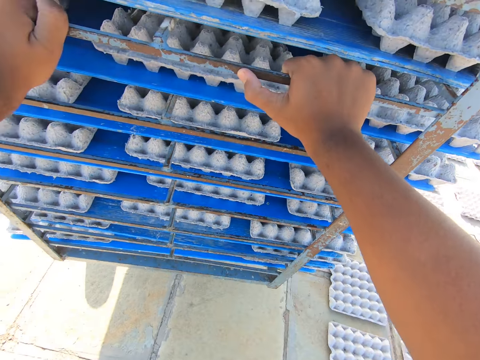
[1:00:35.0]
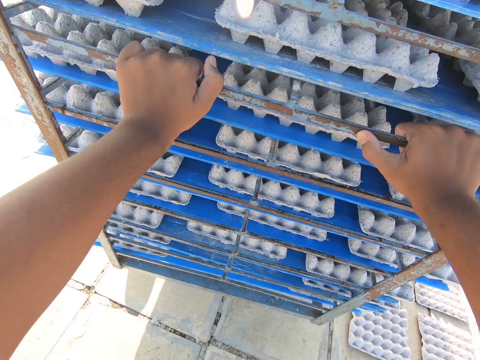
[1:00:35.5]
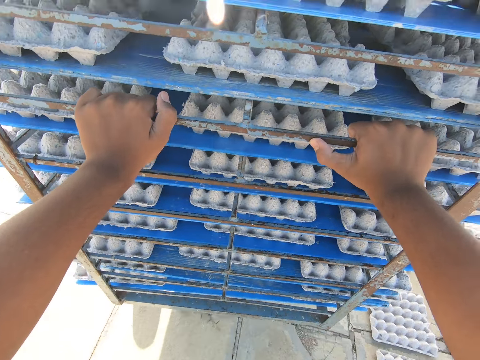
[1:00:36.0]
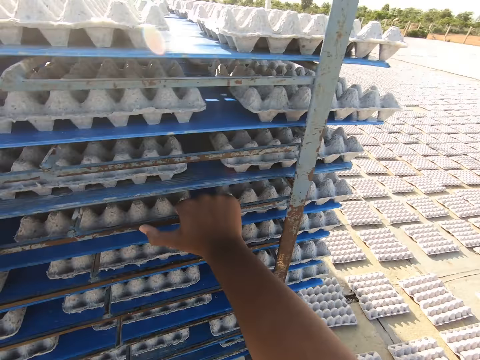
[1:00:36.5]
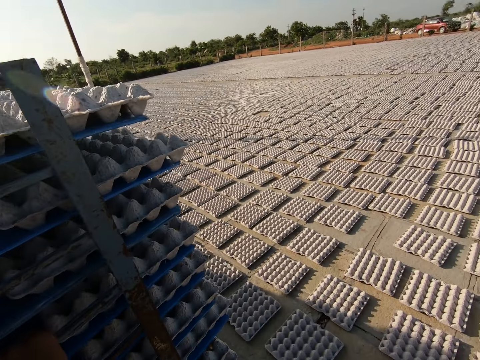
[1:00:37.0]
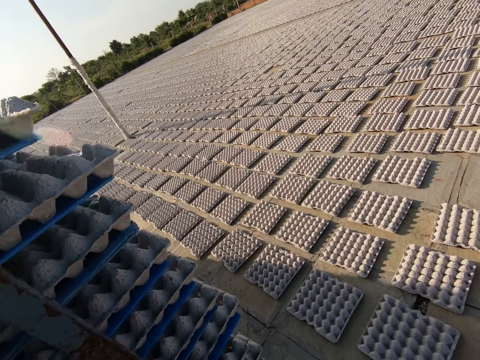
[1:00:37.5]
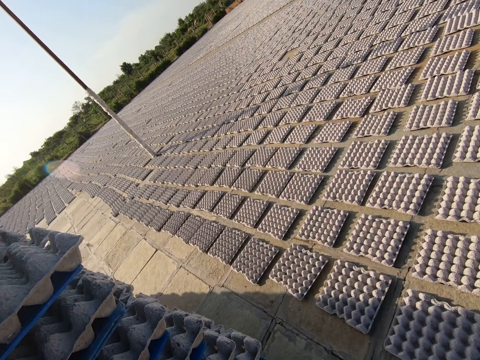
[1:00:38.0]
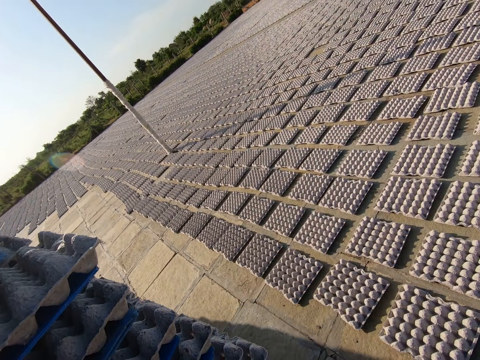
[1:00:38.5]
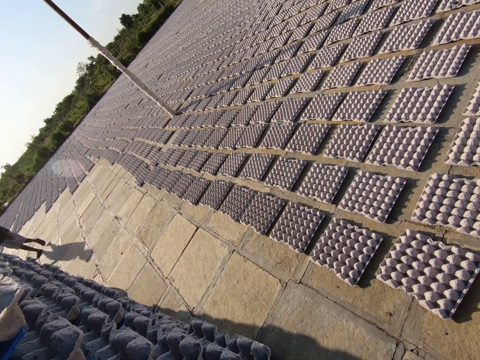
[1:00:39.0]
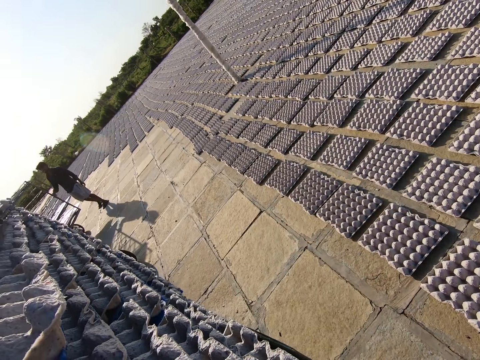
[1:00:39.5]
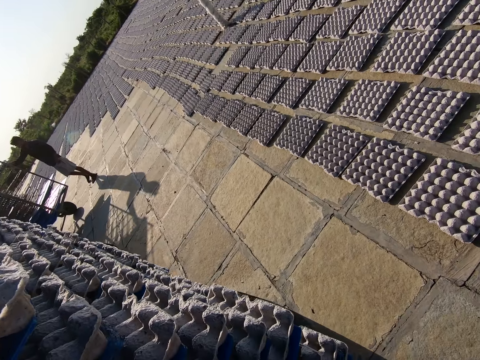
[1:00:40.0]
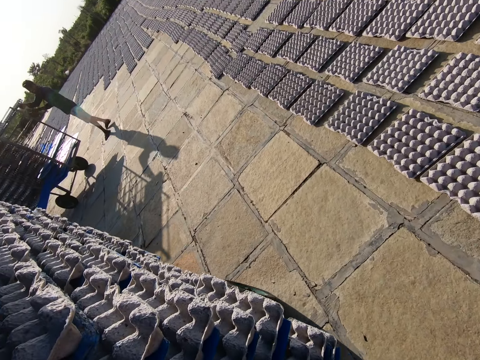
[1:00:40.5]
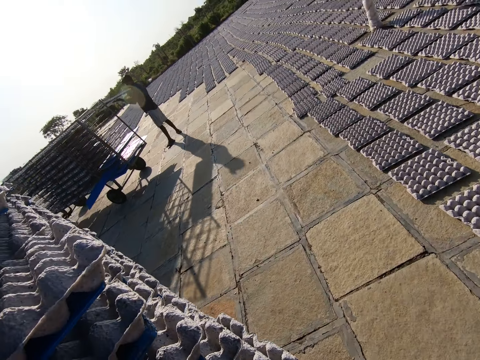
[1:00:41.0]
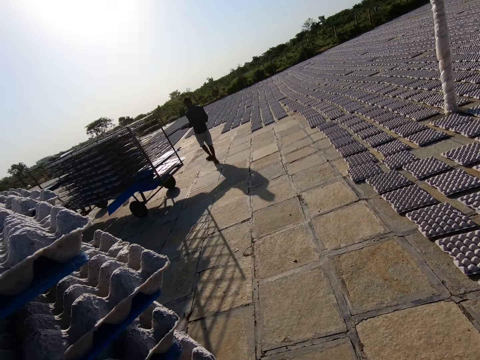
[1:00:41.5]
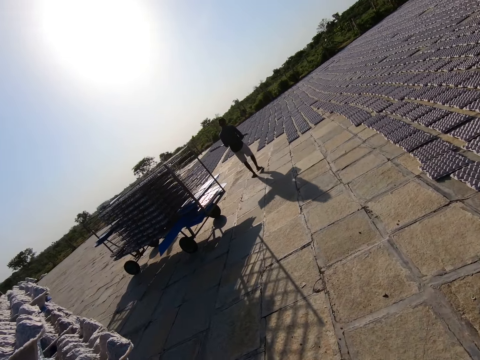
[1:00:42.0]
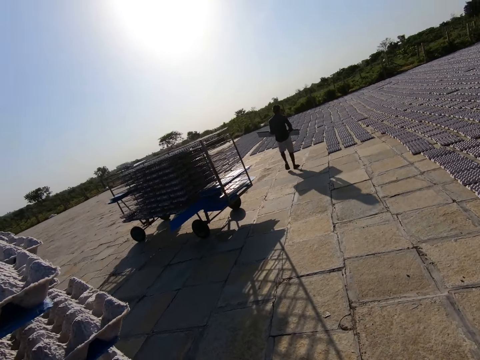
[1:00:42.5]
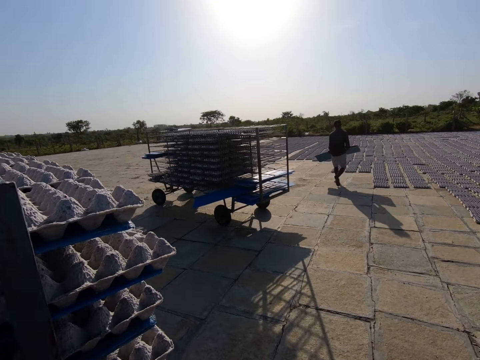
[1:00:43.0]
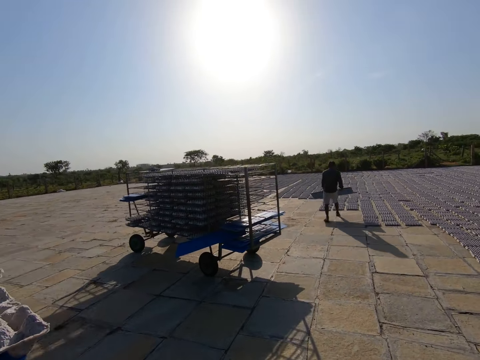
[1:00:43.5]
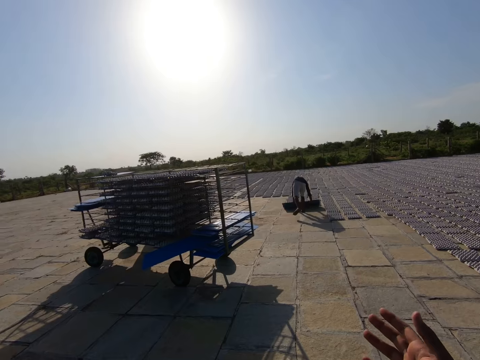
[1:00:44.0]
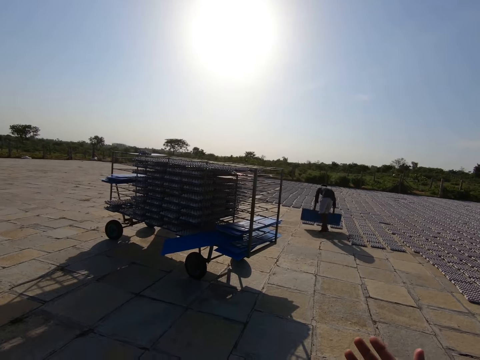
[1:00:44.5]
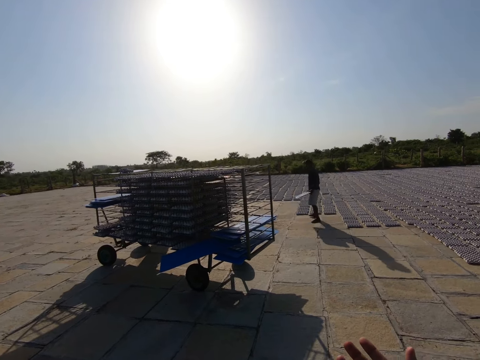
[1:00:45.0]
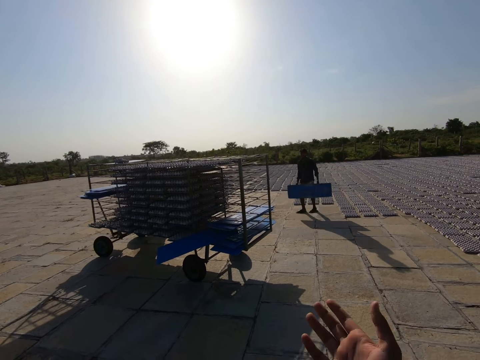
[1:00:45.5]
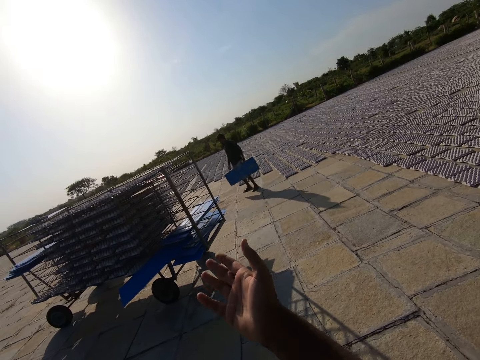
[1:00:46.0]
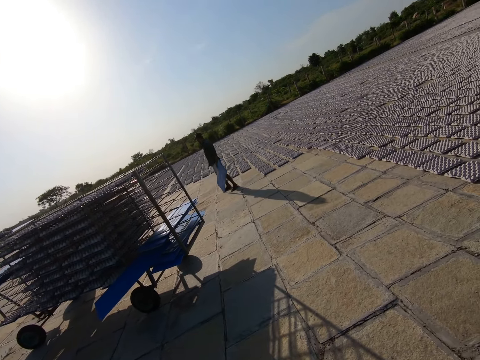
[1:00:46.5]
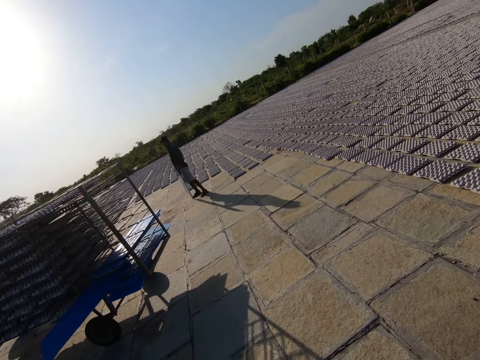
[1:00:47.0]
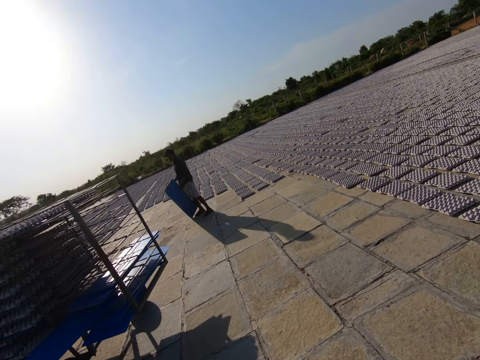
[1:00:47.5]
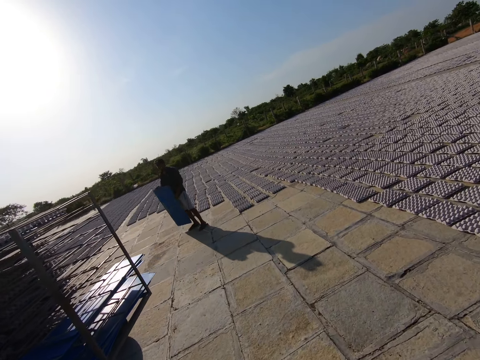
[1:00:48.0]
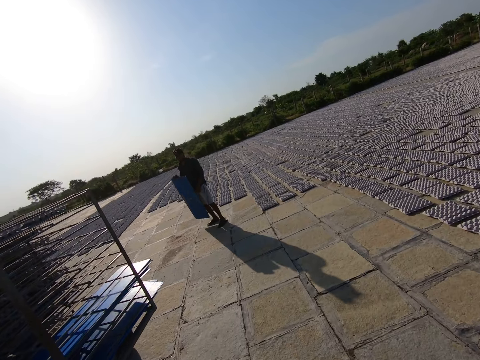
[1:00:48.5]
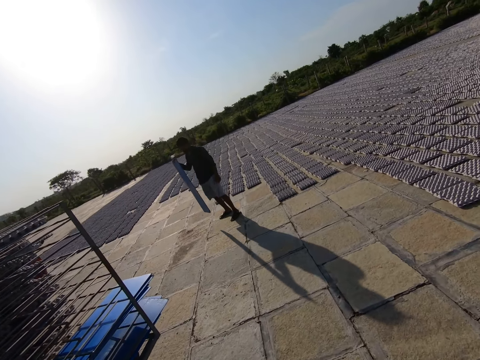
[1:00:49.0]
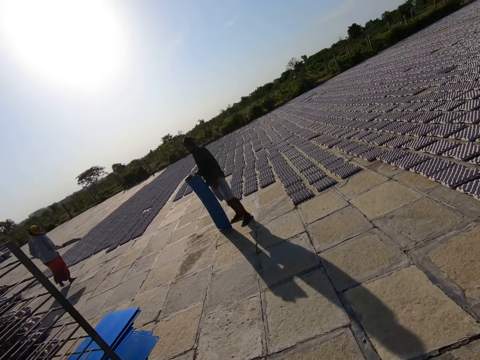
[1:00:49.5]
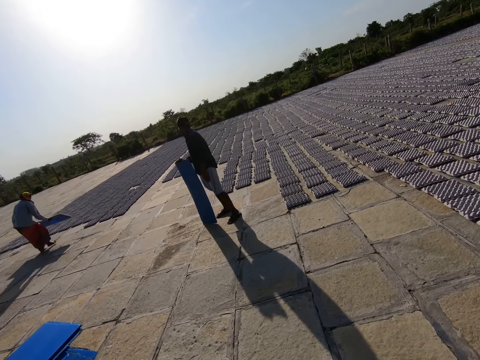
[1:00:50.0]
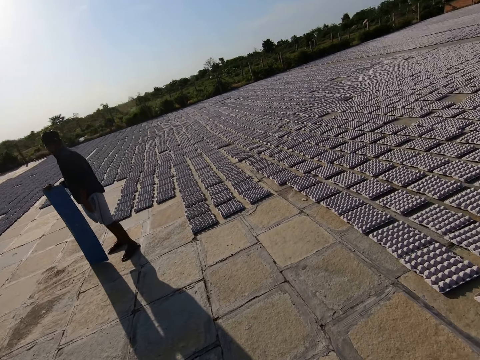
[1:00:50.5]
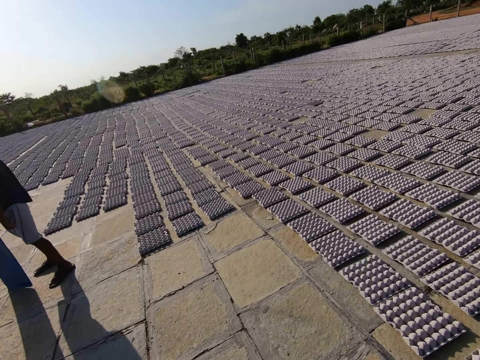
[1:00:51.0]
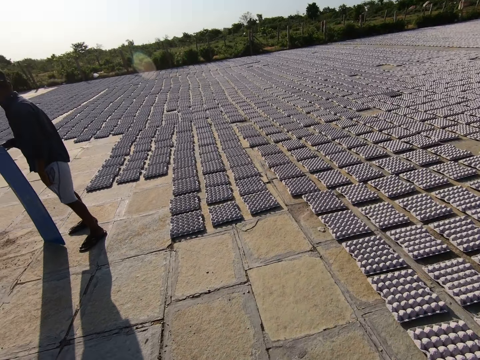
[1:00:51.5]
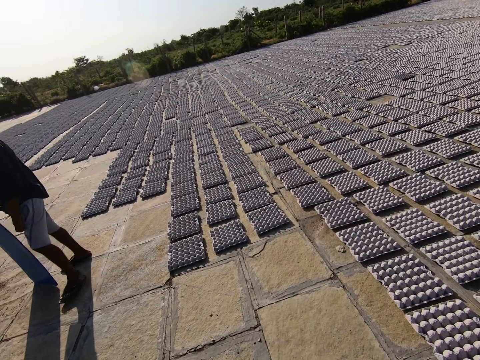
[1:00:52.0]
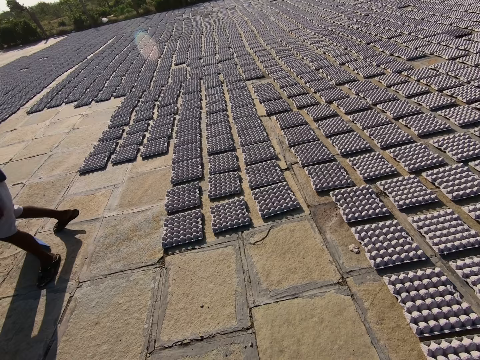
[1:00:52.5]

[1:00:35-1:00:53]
A man removes a tray of egg crates from a rack with his hands. The camera wearer converses with the man. The man pours the egg crates on the tray on the ground with his hands. A woman pours egg crates on a tray on the ground with her hands.

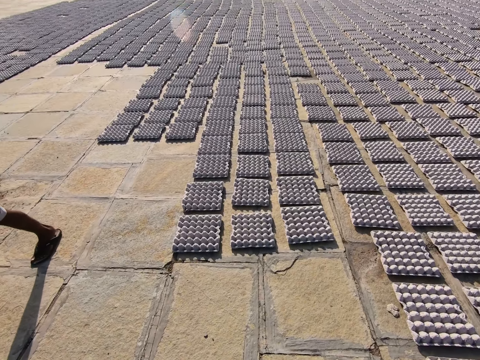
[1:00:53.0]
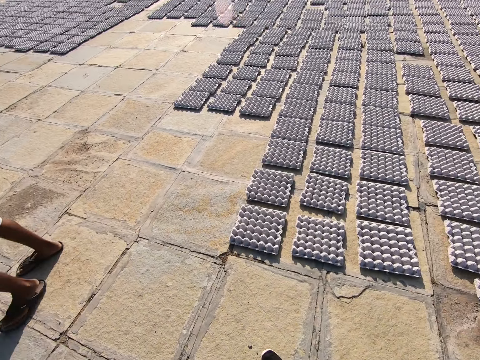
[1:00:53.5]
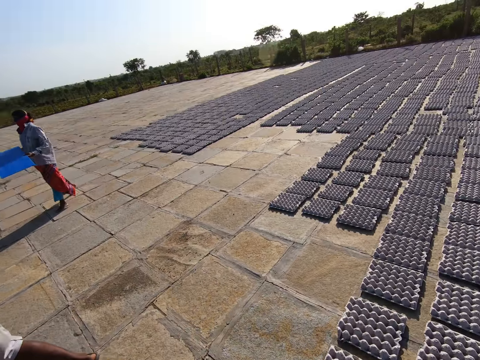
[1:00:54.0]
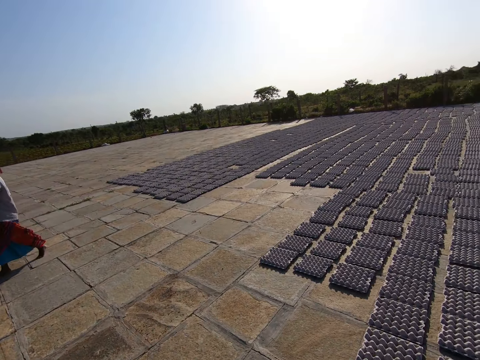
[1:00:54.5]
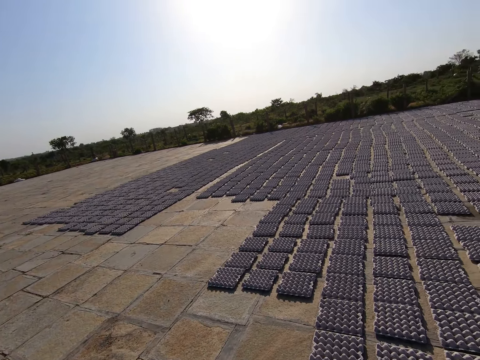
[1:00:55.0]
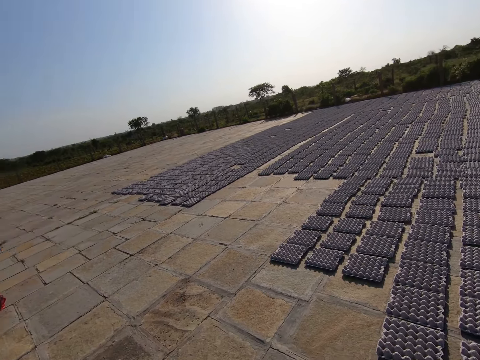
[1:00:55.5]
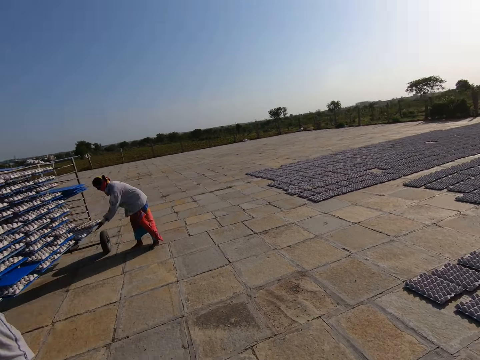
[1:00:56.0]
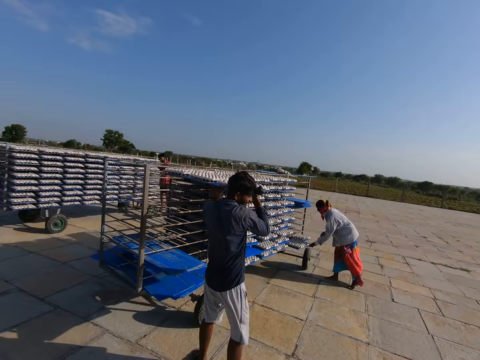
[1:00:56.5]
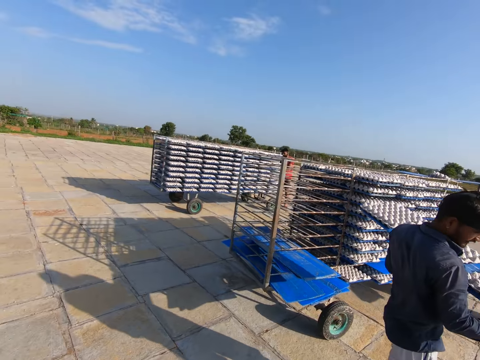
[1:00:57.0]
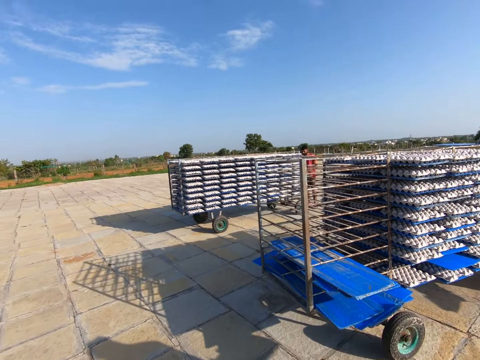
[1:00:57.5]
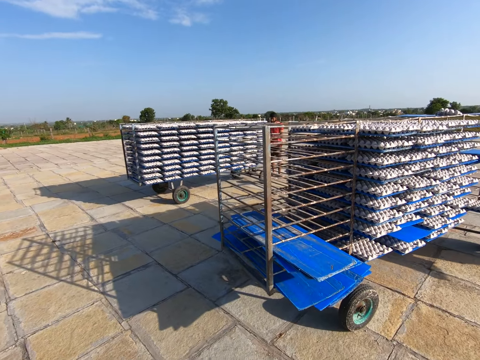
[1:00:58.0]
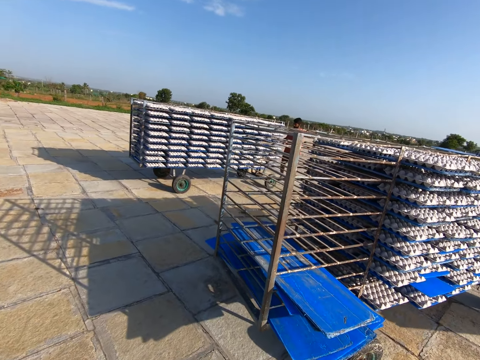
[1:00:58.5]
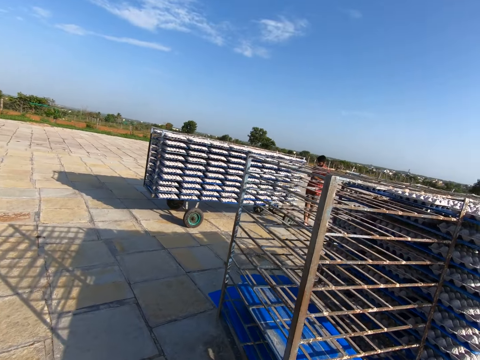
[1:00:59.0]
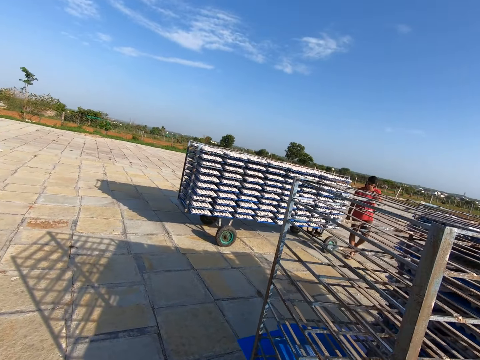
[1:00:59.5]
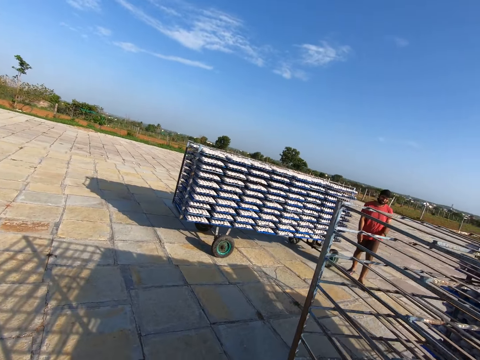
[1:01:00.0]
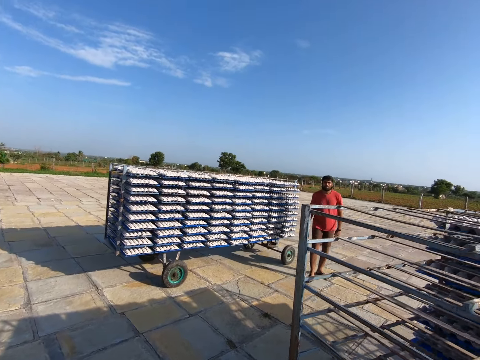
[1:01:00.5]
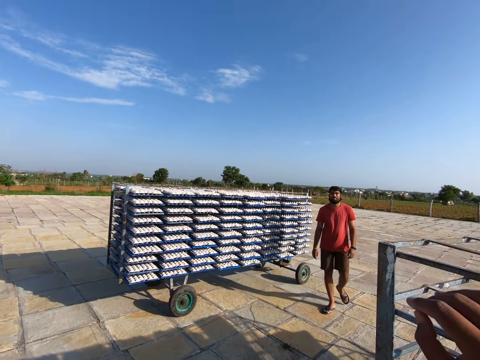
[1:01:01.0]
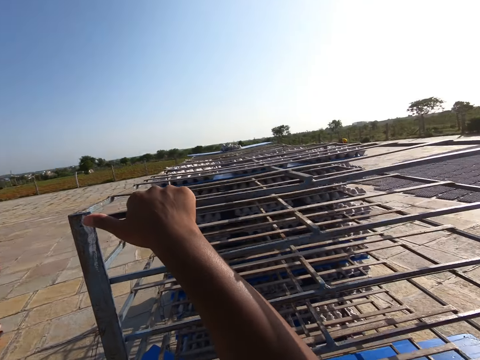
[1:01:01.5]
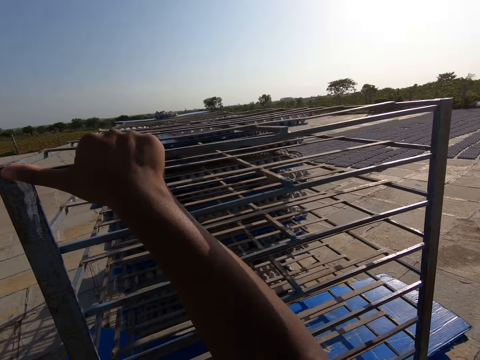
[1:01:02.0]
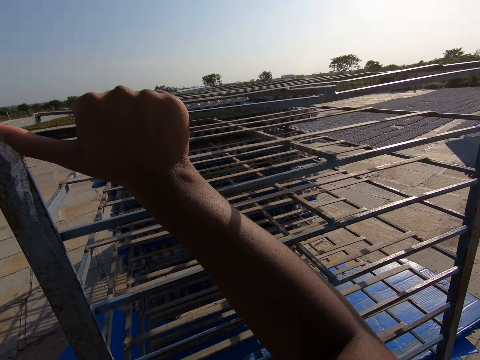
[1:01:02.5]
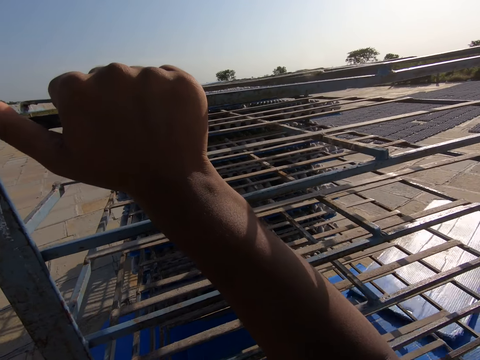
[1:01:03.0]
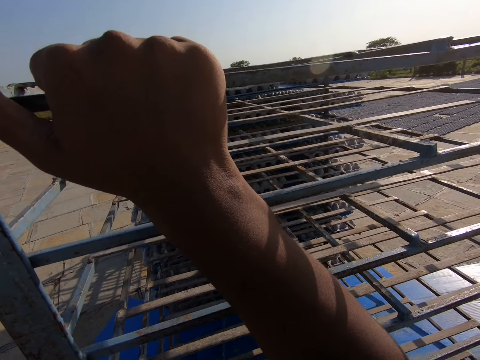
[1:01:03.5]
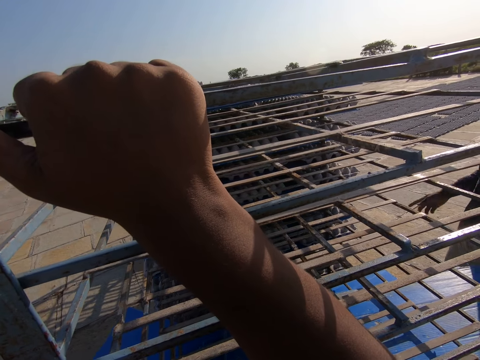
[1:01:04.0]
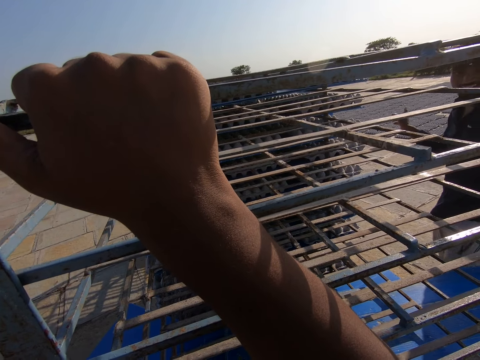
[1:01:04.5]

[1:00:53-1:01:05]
The woman holds the tray with her hands. The woman removes a tray of egg crates from the rack with her hands. A man removes a tray of egg crates from the rack with his hands. Another man takes the board from the trolley. The camera wearer converses with a man. He places his right hand on the rack. He holds the trolley with his hand. The second man puts the board on the trolley.
